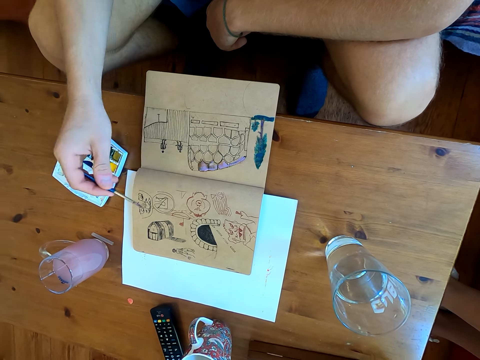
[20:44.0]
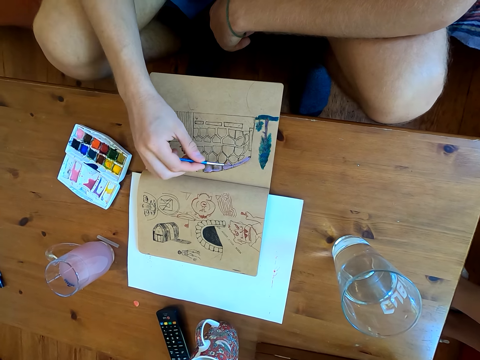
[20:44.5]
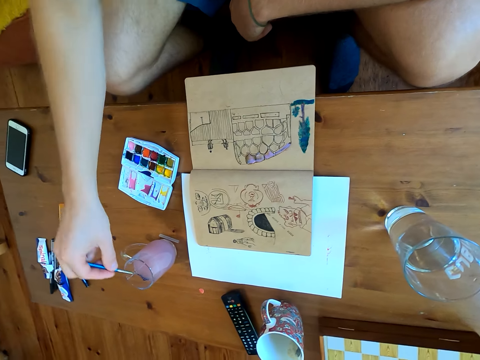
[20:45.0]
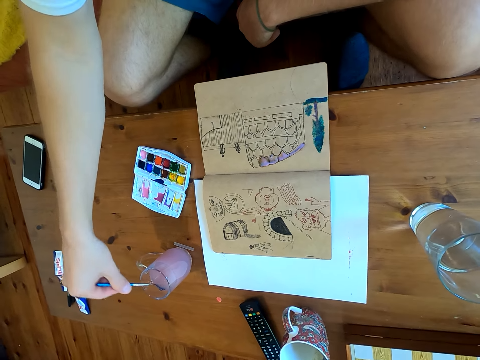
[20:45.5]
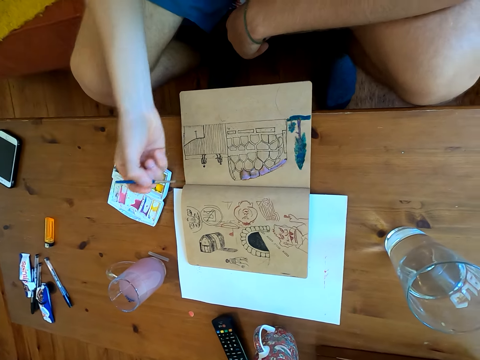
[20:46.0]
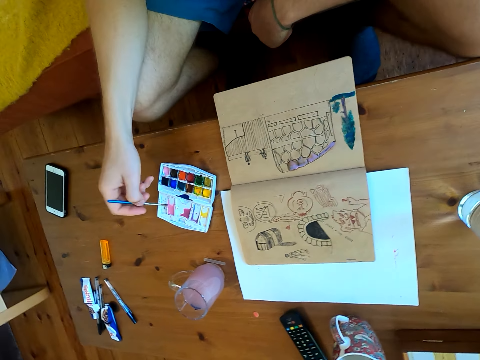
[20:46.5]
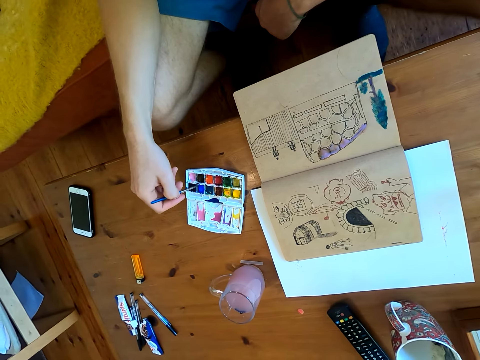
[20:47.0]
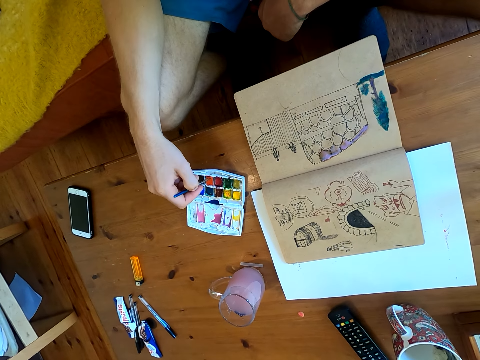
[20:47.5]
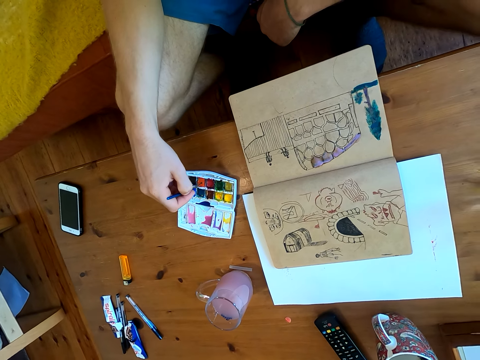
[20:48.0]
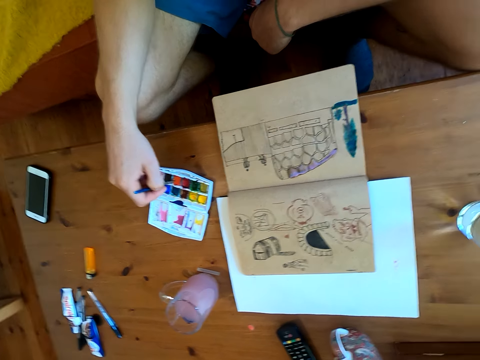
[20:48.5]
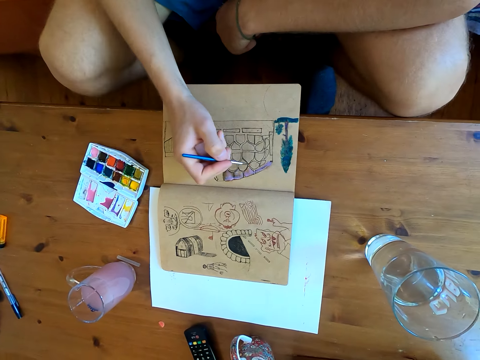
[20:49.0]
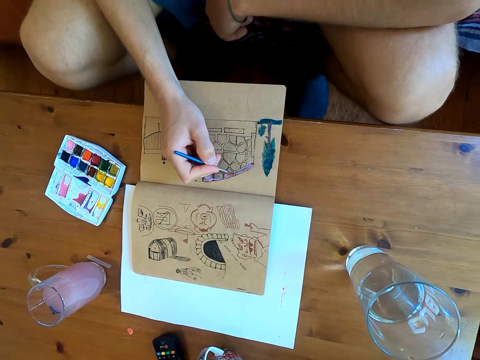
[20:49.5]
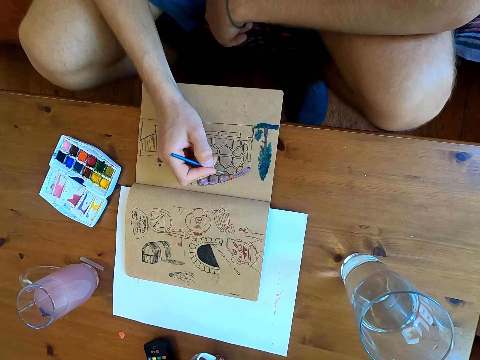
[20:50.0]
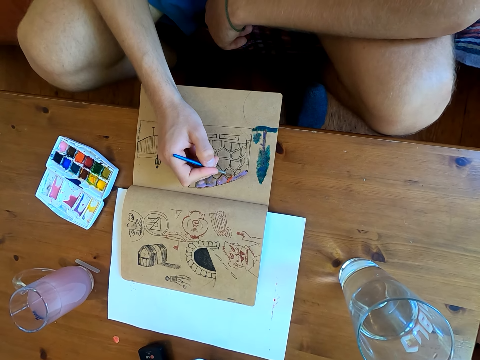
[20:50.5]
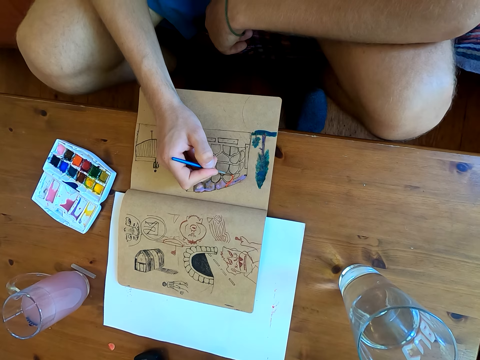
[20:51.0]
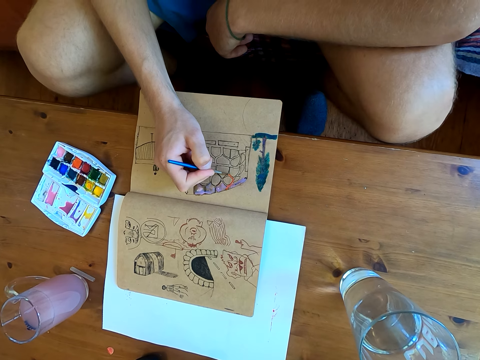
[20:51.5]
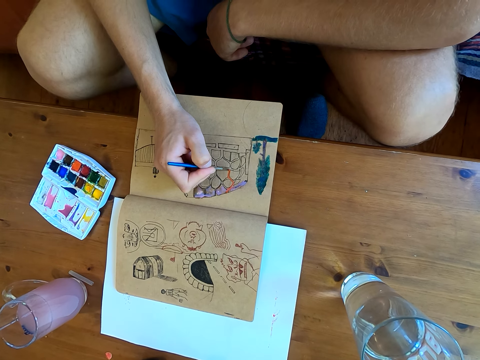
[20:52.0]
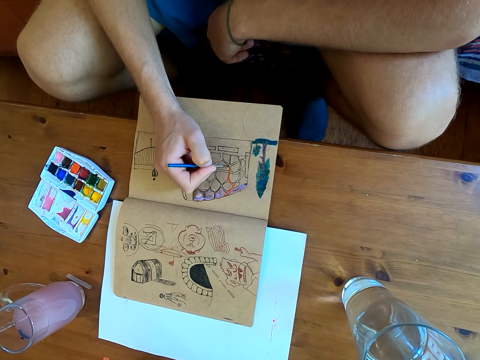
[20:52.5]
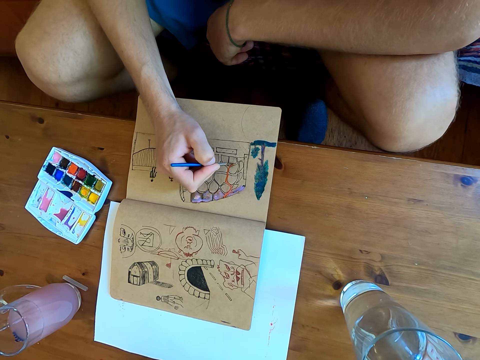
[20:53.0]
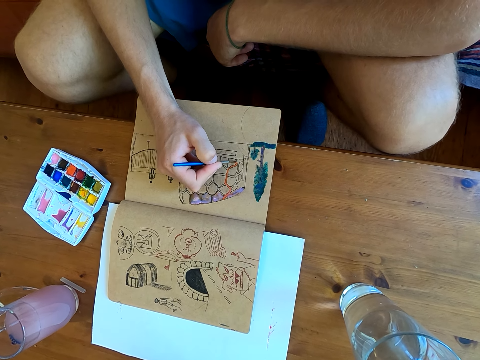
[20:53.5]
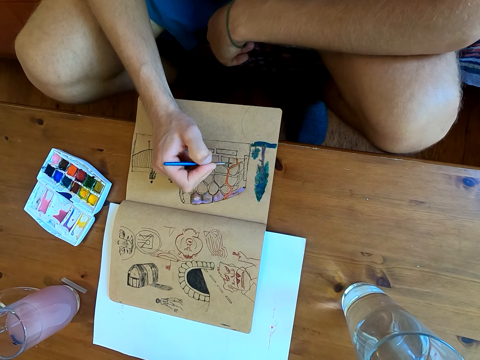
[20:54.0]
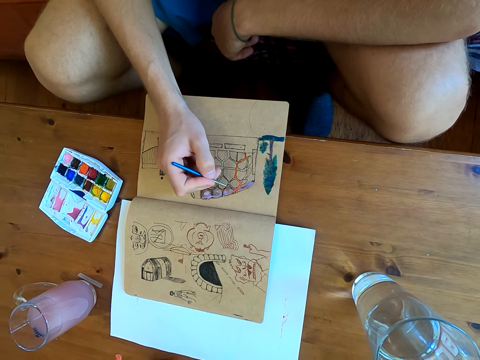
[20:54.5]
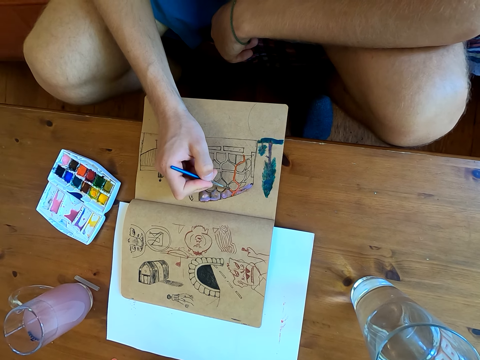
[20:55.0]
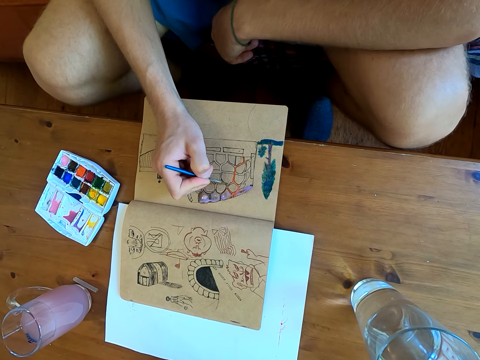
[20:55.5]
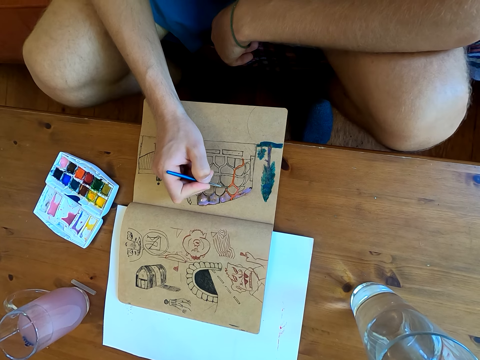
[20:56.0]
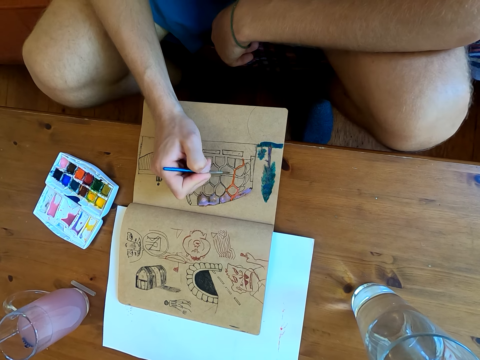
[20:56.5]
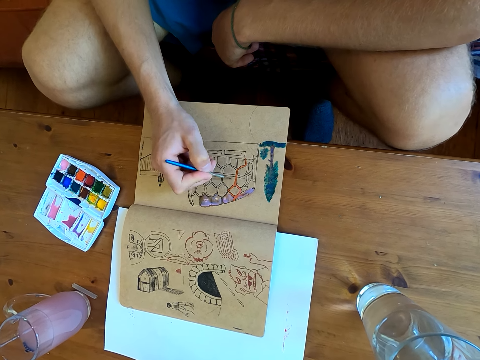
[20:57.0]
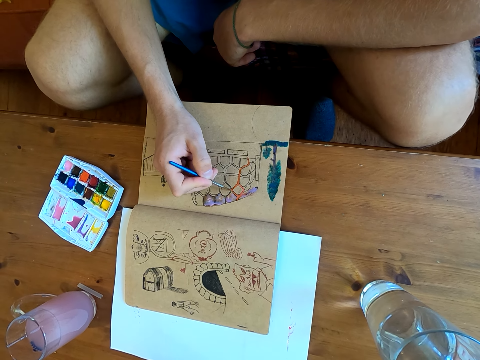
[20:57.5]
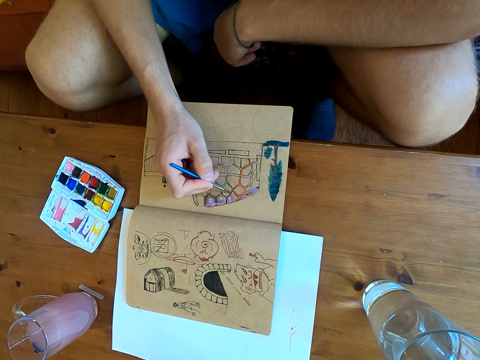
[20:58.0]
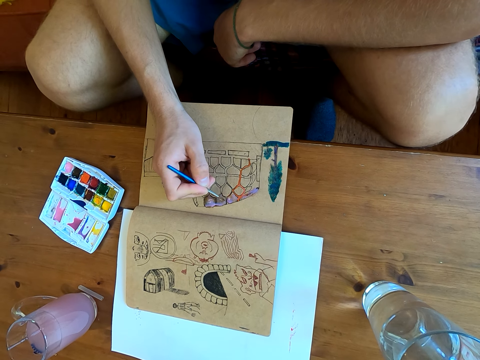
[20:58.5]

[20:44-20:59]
The camera wearer dips the brush in liquid. They immerse the brush in watercolor. They paint on a page of the book.

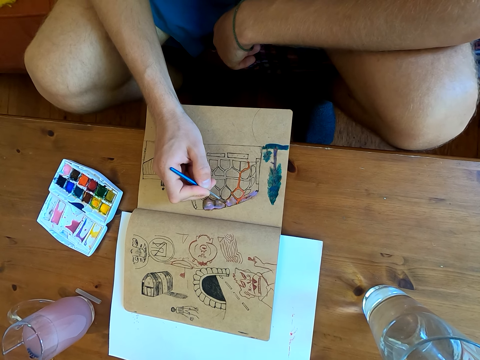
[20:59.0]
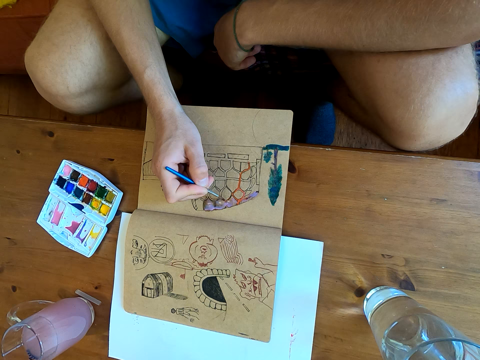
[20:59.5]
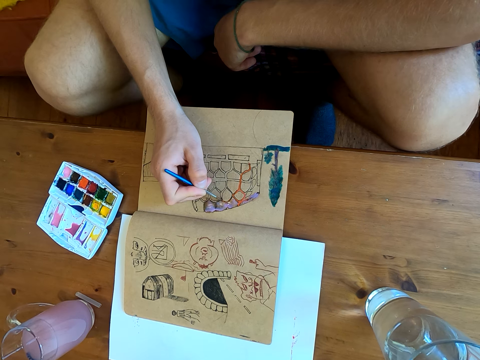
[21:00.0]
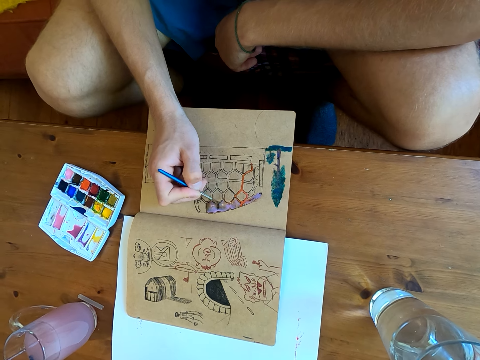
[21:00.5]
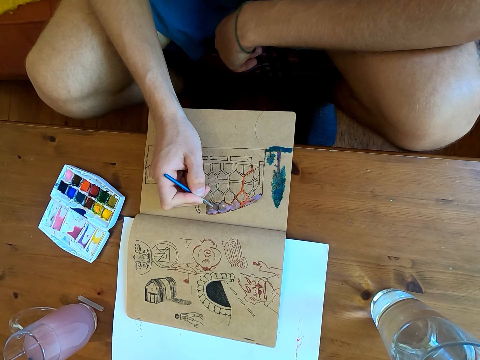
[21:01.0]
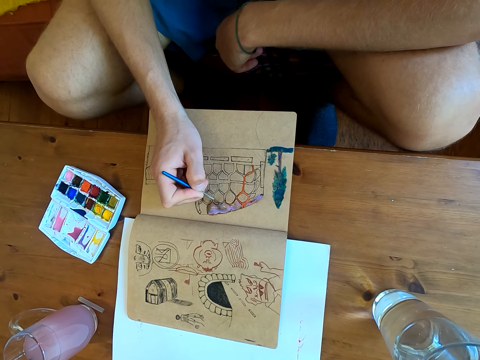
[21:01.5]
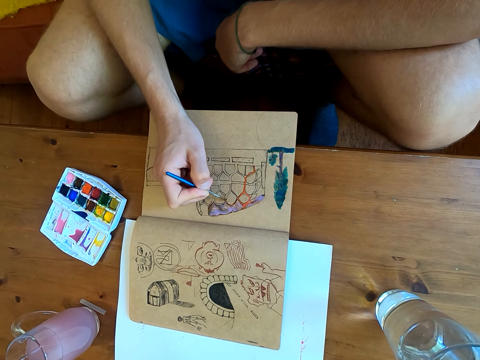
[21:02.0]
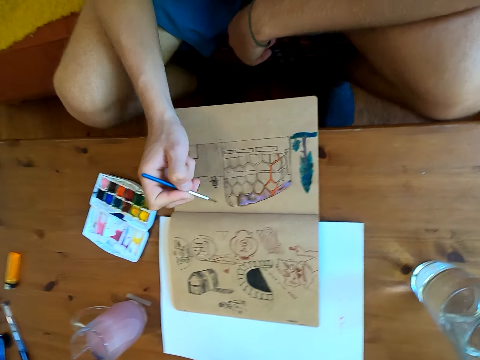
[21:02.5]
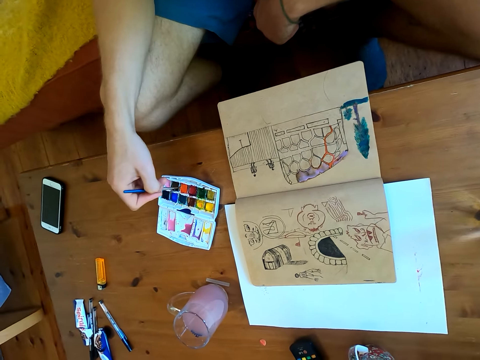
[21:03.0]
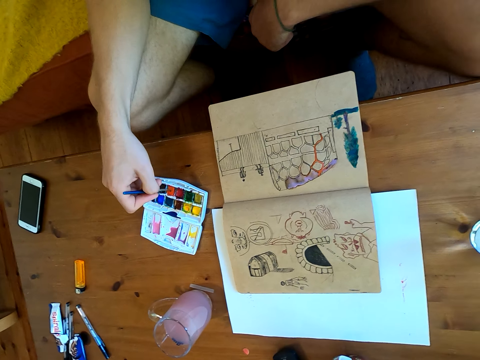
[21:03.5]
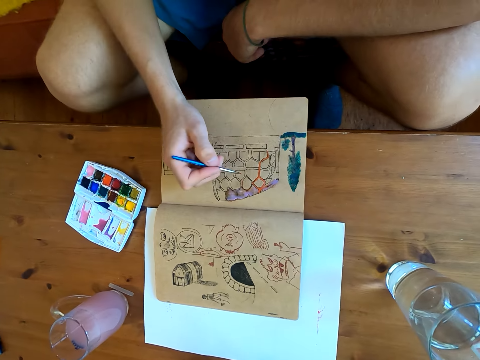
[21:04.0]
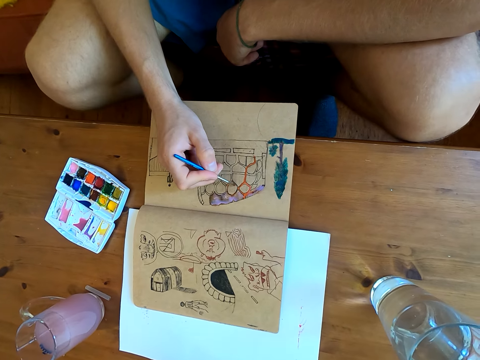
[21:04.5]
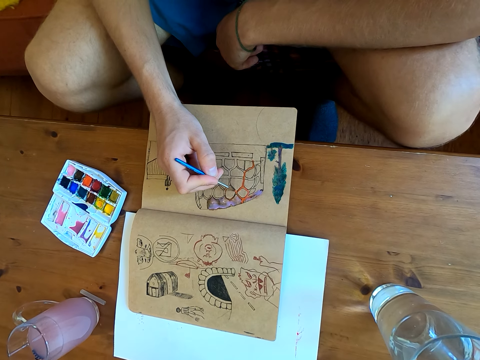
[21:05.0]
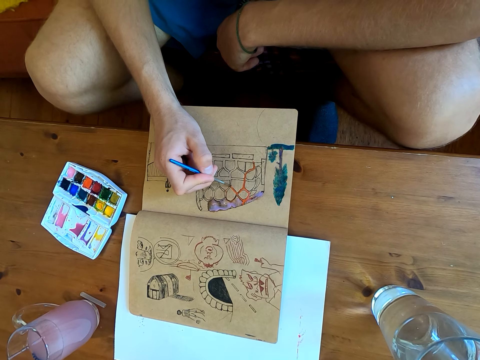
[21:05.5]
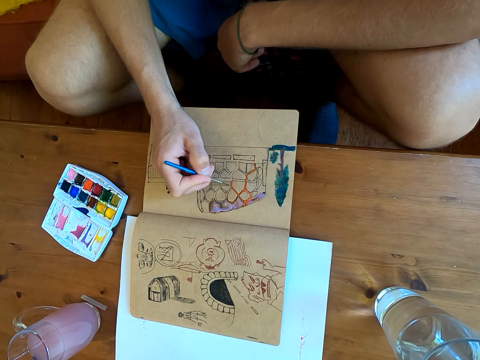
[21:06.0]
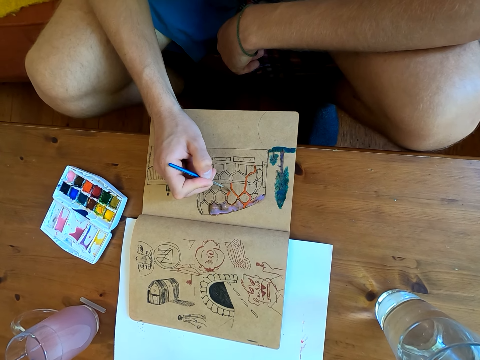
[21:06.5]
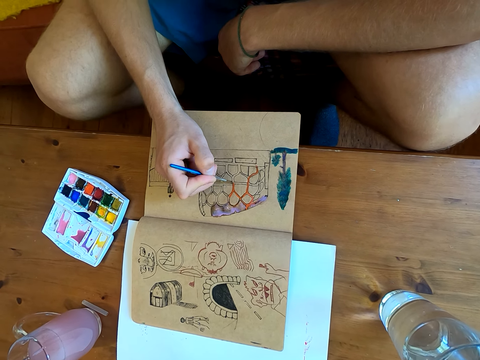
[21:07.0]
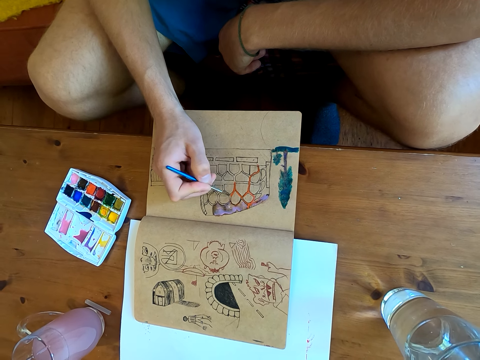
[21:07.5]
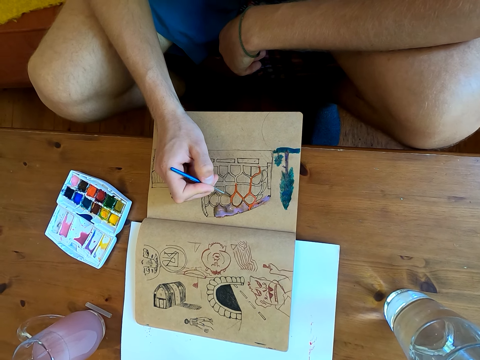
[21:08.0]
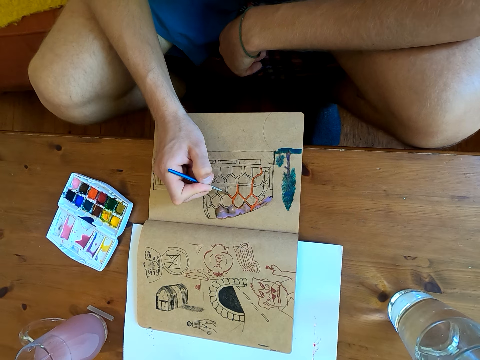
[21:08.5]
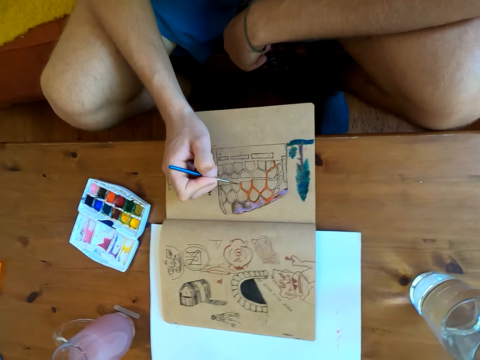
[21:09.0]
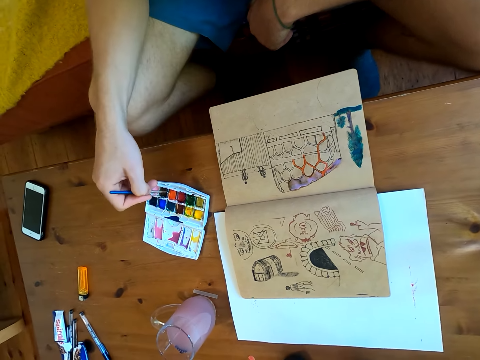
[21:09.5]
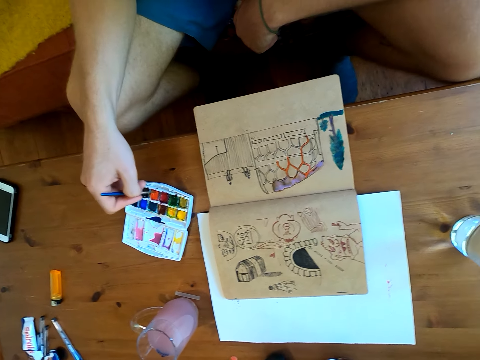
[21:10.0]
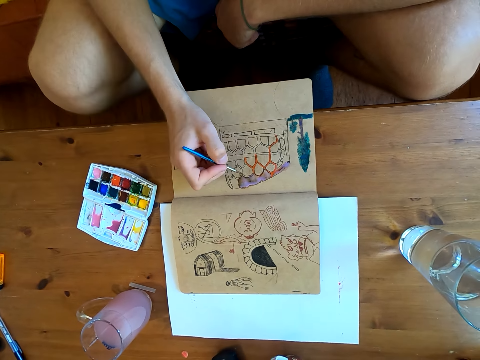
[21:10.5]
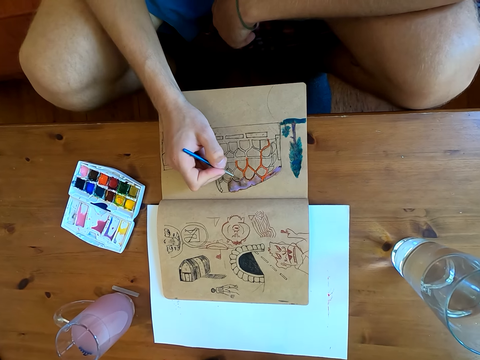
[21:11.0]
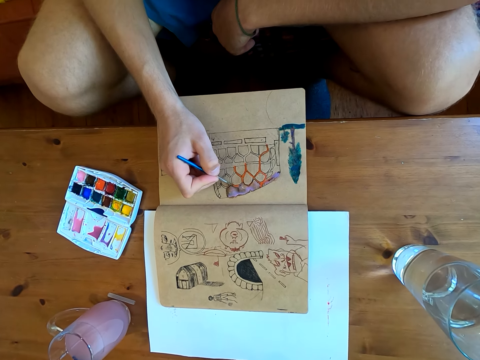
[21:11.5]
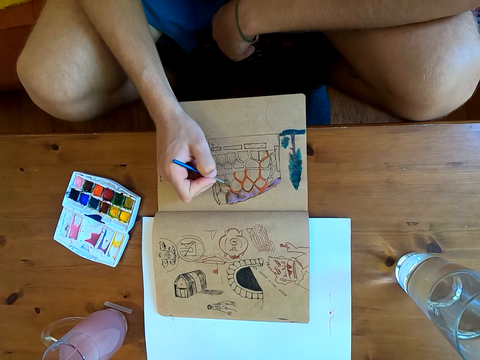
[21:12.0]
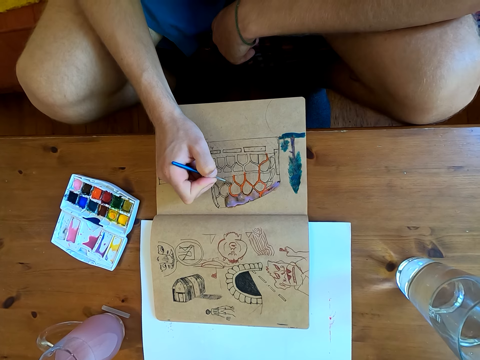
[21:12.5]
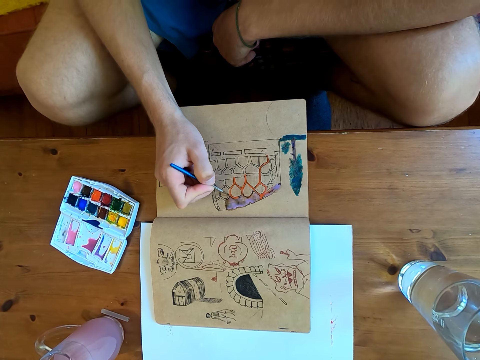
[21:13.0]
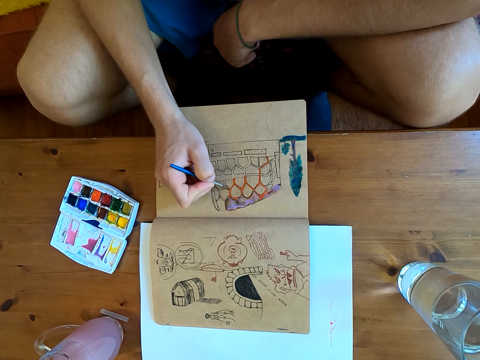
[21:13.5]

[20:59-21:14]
The camera wearer immerses the brush in watercolor. They paint on a page of the book. They immerse the brush in watercolor. They paint on a page of the book.
